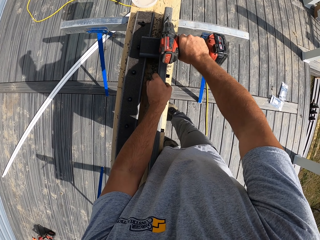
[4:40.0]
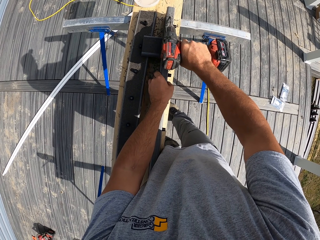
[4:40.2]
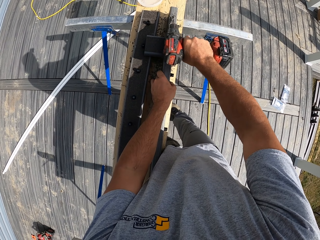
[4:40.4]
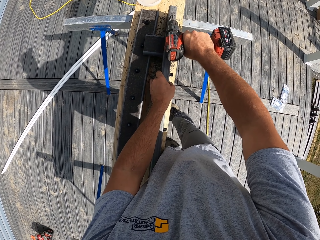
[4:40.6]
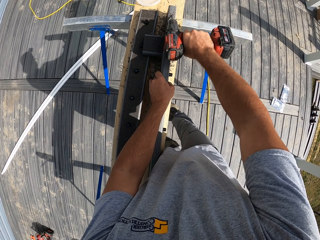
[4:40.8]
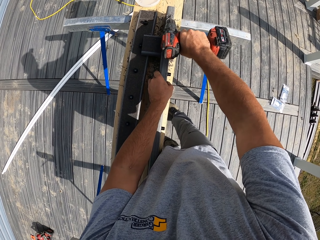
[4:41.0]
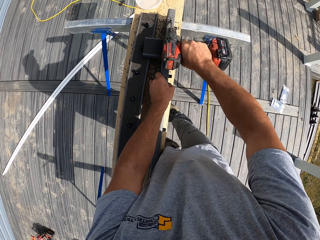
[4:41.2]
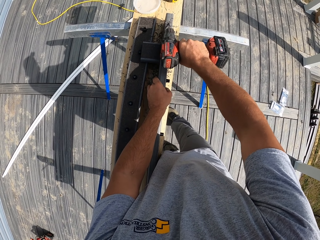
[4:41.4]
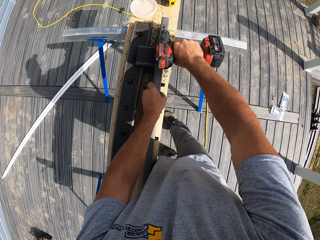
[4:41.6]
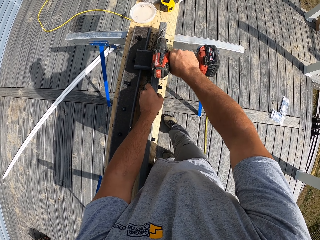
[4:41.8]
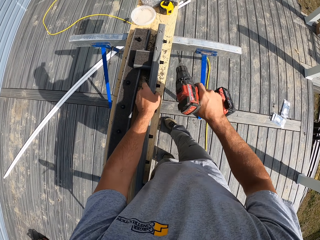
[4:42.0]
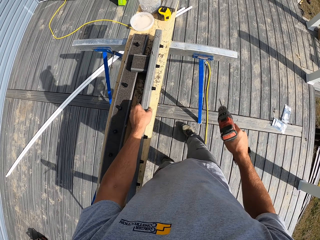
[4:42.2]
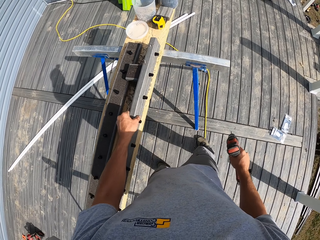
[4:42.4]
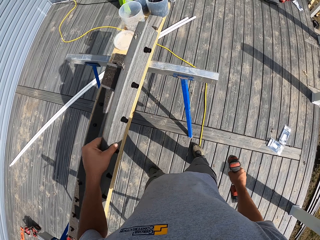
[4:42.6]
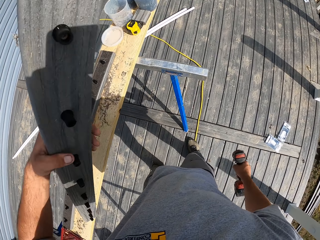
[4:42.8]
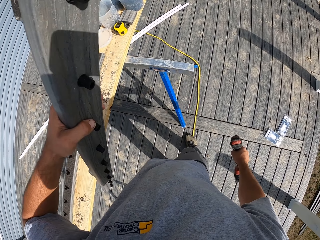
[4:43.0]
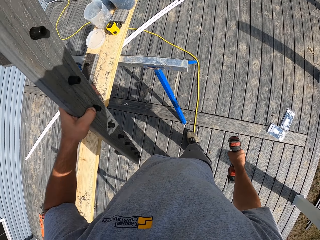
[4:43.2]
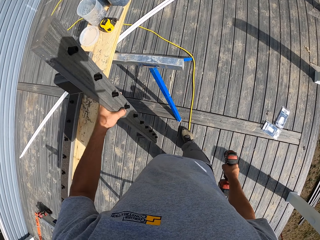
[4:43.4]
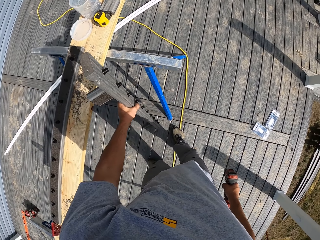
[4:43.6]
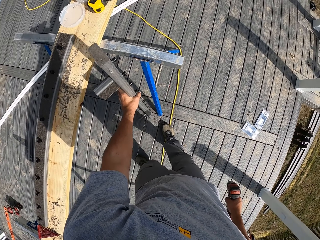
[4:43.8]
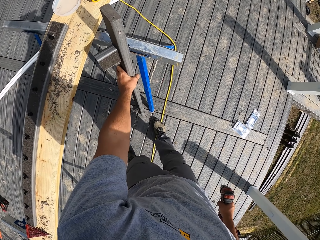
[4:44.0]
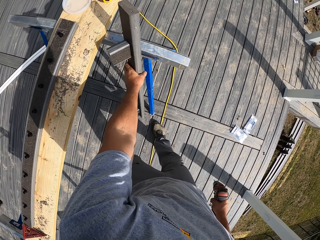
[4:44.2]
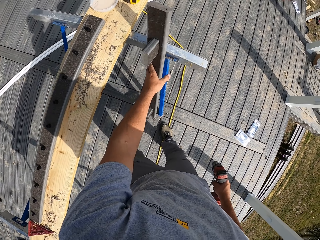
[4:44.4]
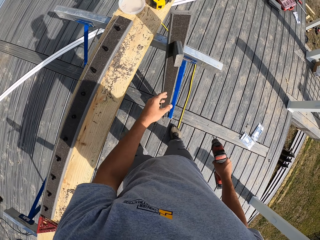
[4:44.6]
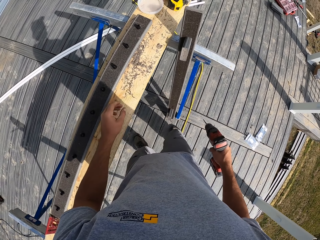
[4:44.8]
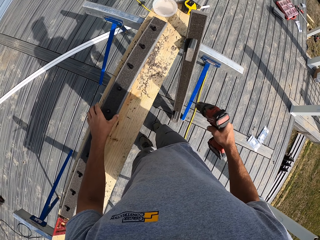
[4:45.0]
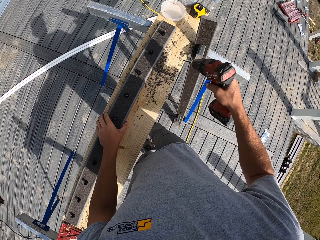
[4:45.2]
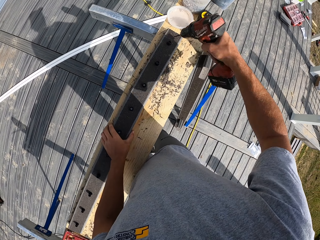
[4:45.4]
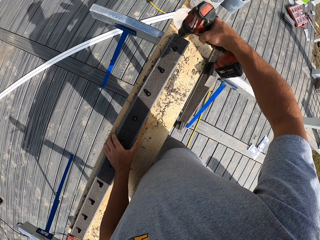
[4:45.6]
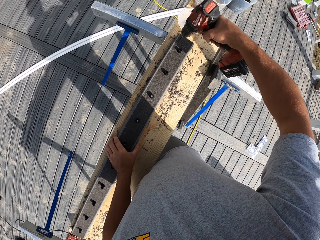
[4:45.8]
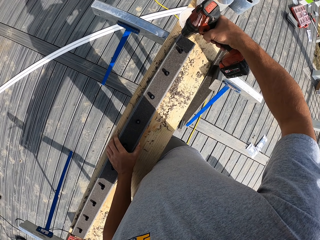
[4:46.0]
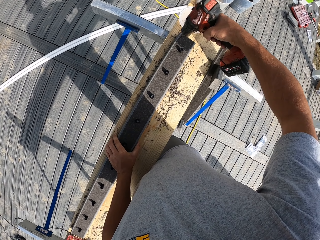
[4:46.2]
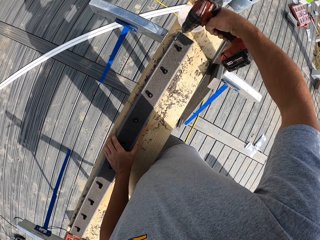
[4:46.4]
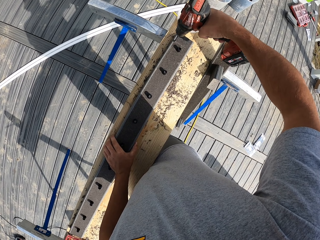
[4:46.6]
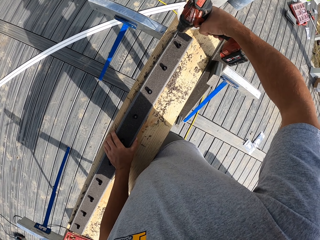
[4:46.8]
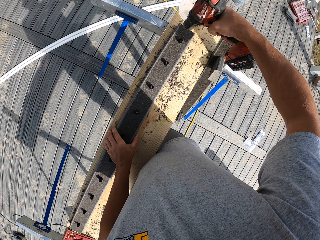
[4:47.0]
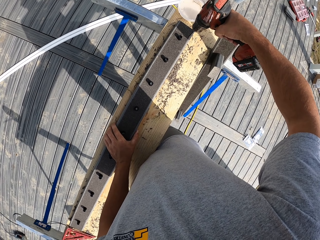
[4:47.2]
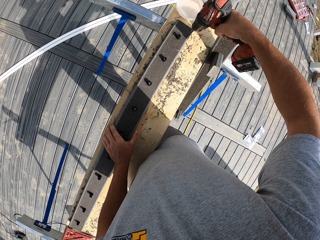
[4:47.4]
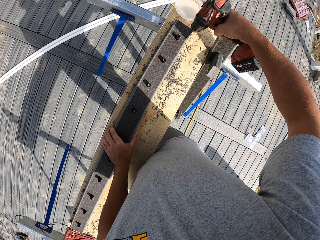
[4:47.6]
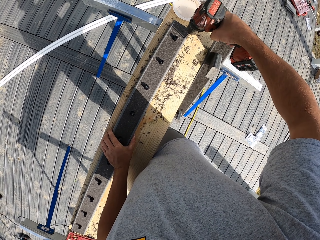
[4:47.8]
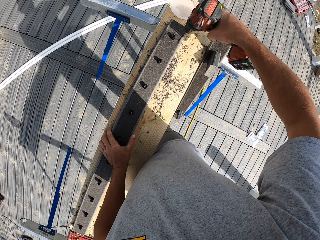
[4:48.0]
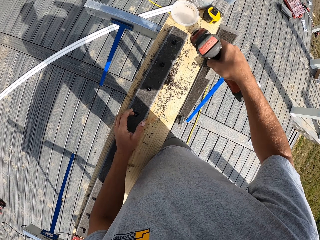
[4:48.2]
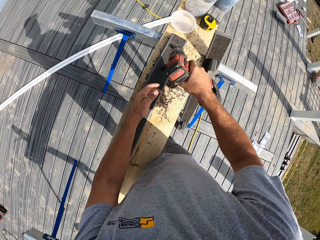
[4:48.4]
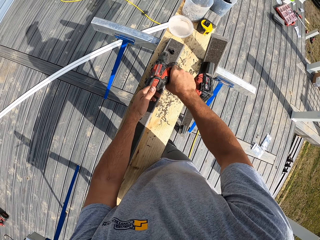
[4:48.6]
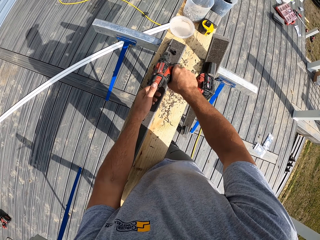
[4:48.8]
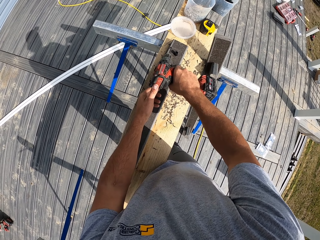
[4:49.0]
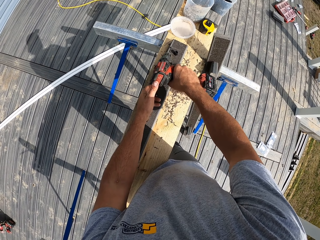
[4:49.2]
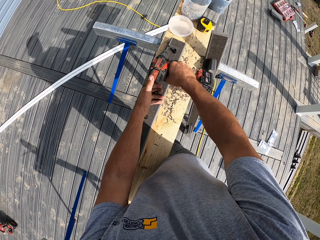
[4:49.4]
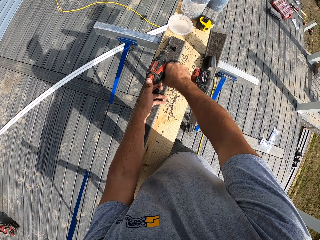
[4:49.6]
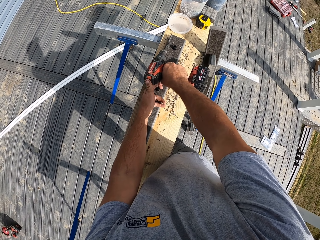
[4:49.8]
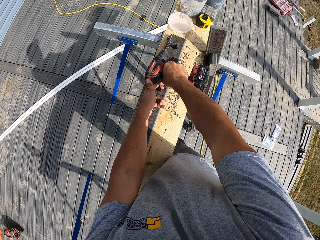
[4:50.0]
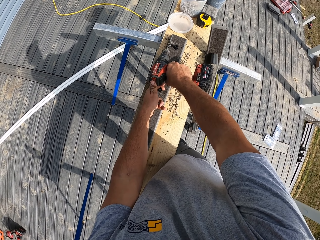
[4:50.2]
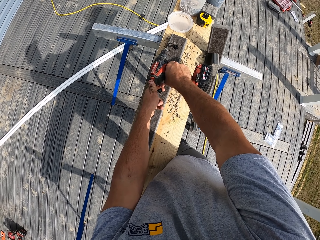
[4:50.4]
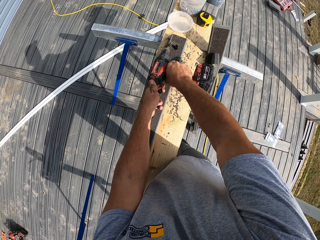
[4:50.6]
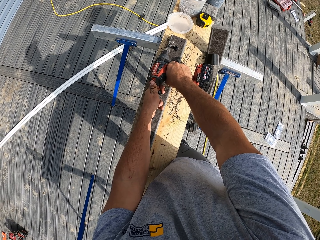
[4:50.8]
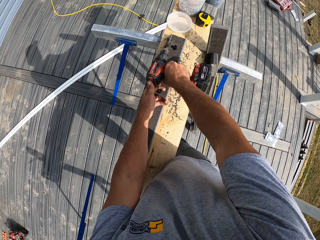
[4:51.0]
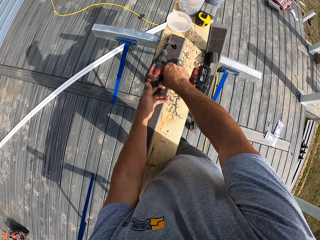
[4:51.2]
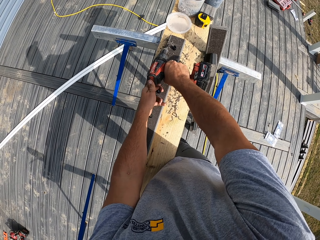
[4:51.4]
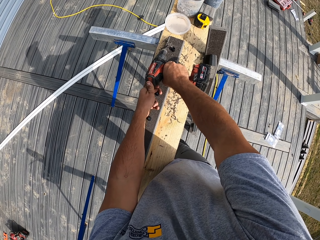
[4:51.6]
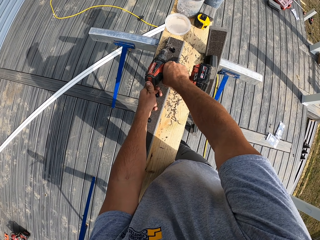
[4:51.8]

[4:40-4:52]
The camera wearer lifts the wood. They hold a piece of wood. They put the wood down. They hold the wood. They drill a hole to the piece of wood with a cordless drill with the right hand.

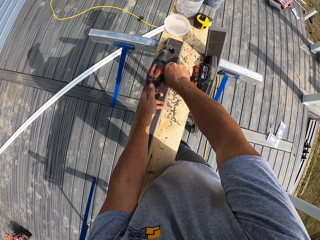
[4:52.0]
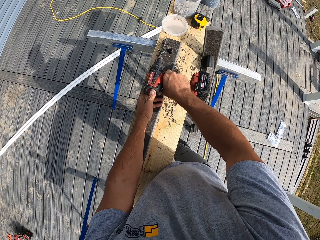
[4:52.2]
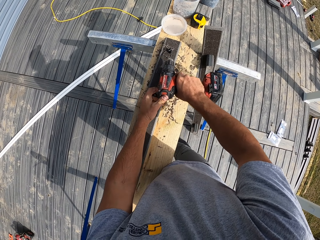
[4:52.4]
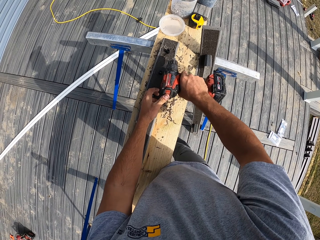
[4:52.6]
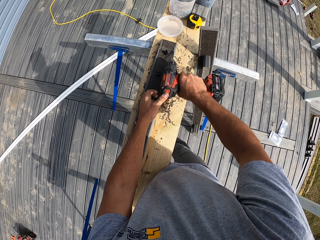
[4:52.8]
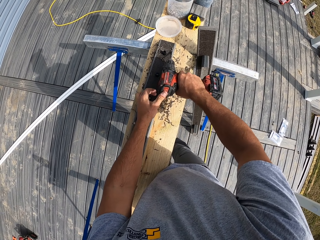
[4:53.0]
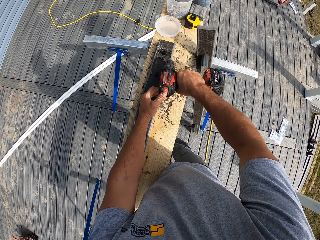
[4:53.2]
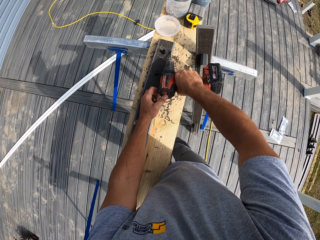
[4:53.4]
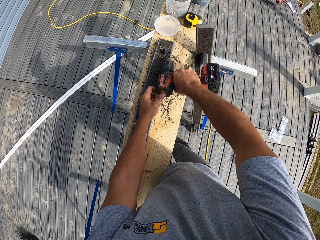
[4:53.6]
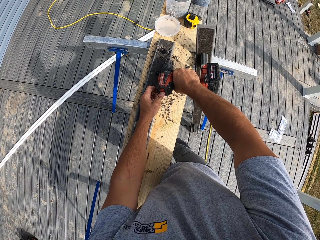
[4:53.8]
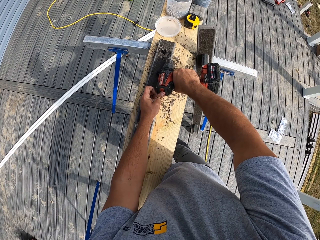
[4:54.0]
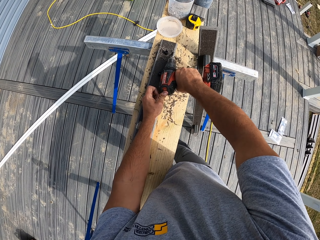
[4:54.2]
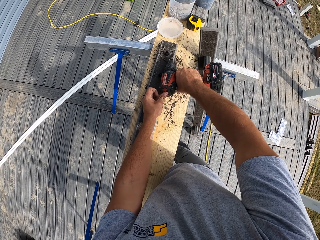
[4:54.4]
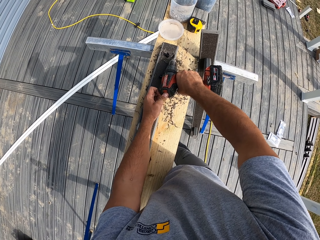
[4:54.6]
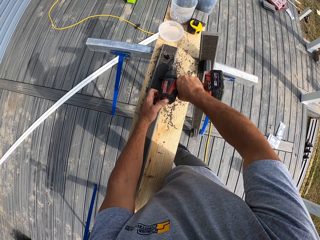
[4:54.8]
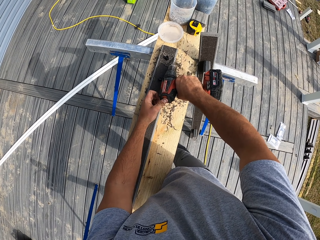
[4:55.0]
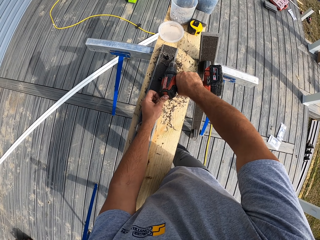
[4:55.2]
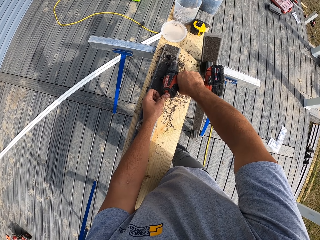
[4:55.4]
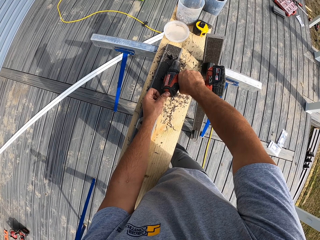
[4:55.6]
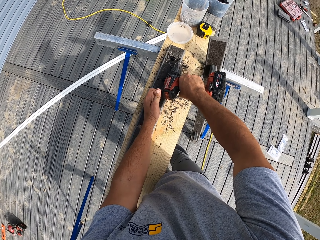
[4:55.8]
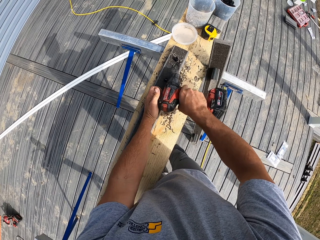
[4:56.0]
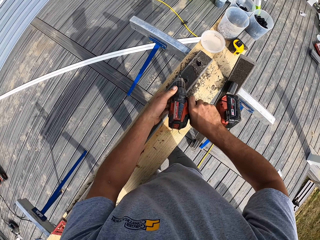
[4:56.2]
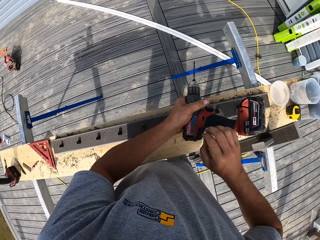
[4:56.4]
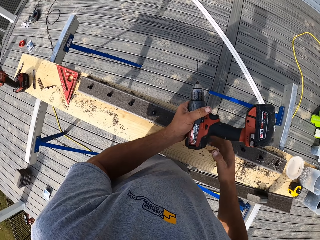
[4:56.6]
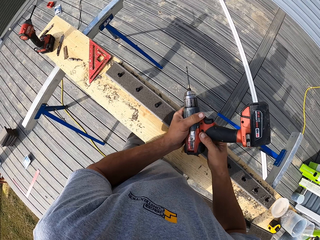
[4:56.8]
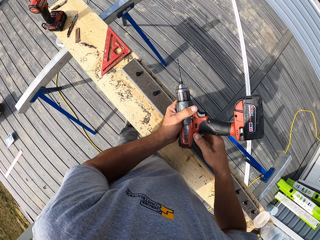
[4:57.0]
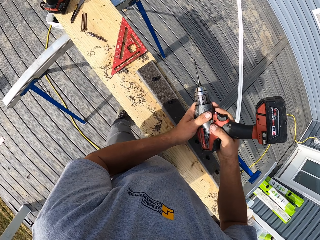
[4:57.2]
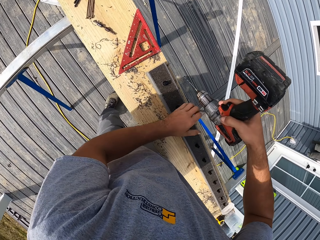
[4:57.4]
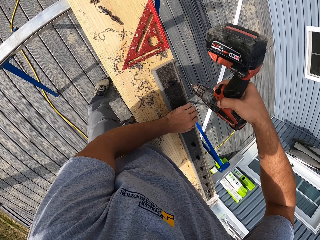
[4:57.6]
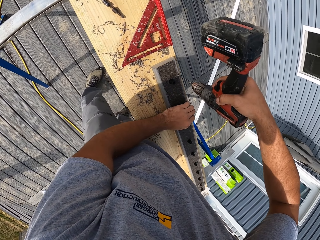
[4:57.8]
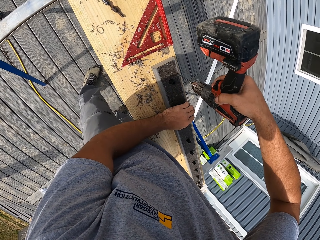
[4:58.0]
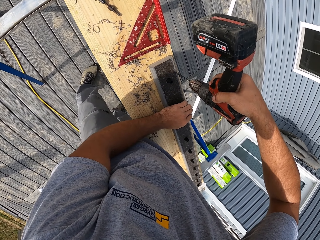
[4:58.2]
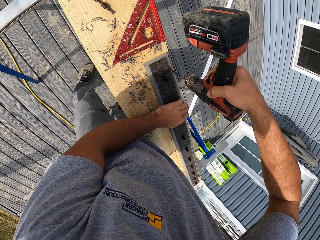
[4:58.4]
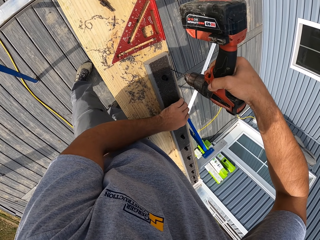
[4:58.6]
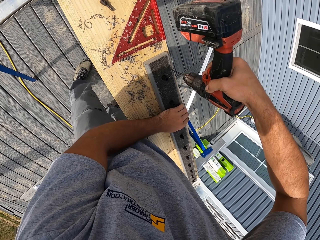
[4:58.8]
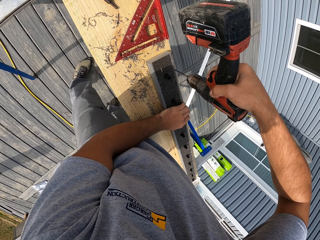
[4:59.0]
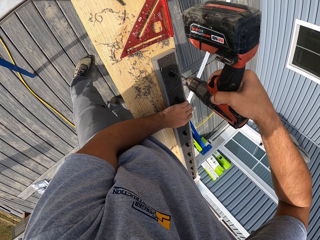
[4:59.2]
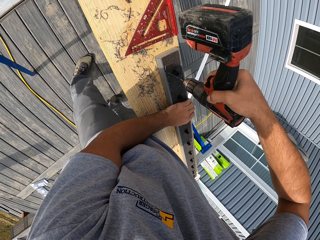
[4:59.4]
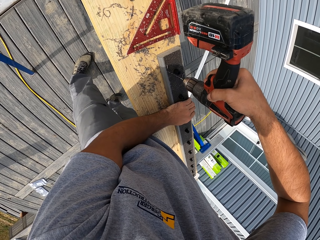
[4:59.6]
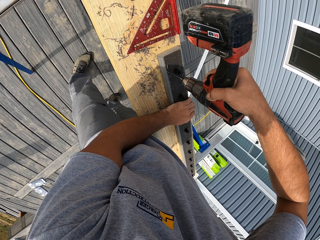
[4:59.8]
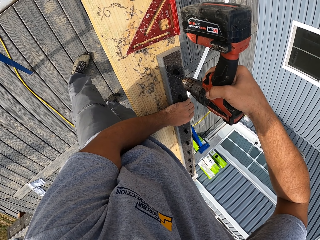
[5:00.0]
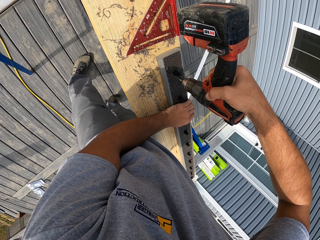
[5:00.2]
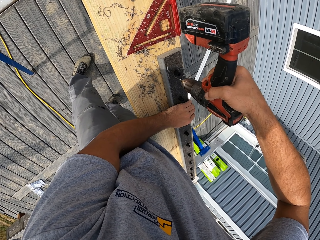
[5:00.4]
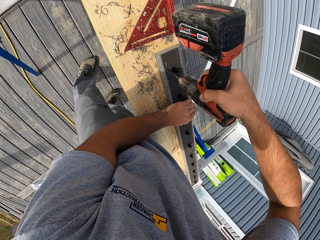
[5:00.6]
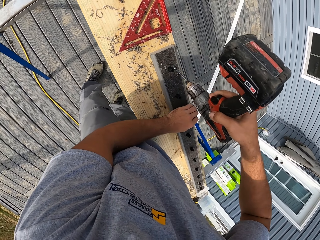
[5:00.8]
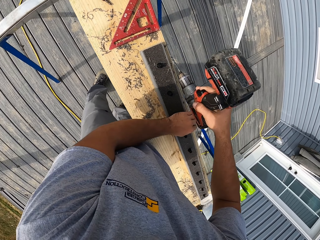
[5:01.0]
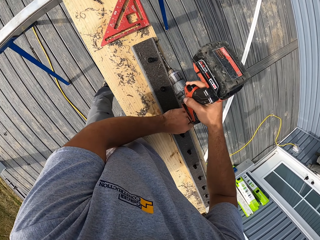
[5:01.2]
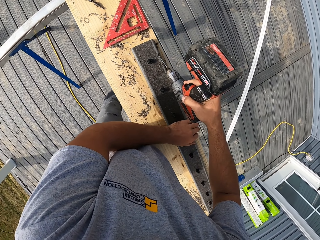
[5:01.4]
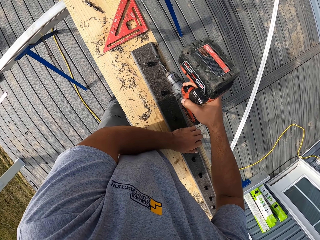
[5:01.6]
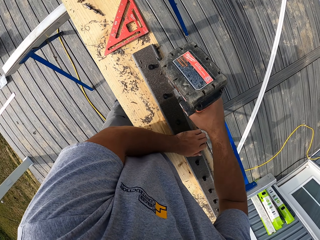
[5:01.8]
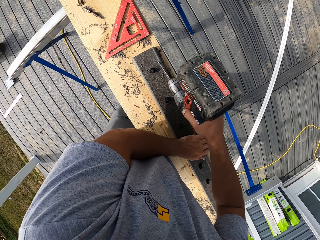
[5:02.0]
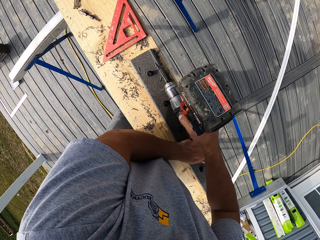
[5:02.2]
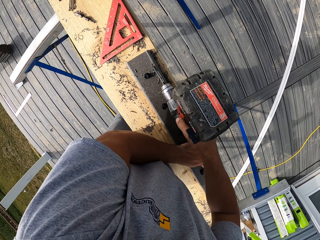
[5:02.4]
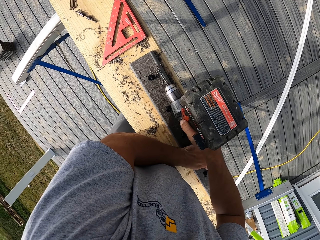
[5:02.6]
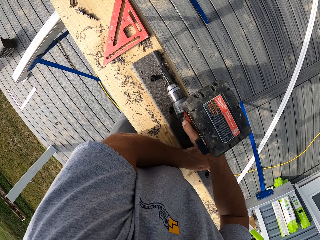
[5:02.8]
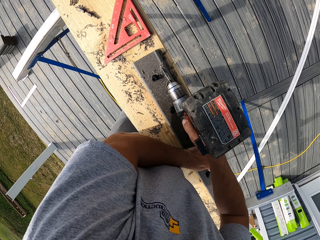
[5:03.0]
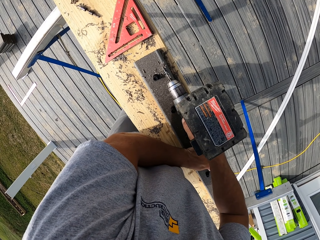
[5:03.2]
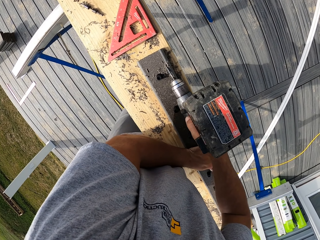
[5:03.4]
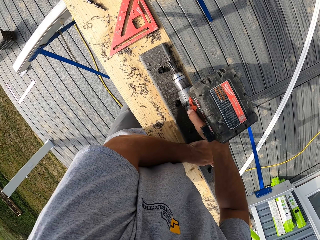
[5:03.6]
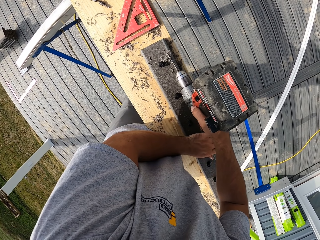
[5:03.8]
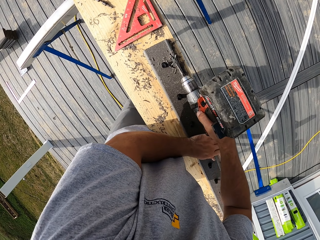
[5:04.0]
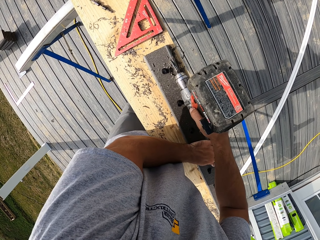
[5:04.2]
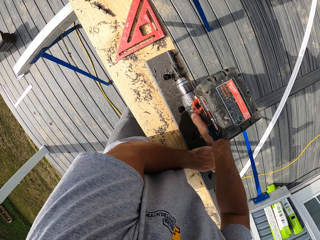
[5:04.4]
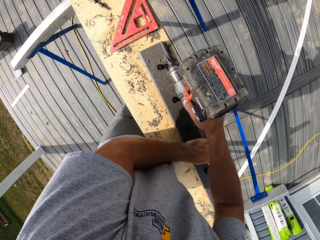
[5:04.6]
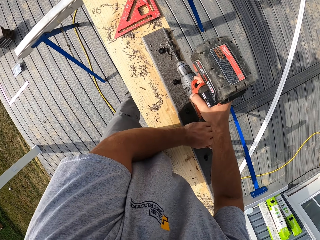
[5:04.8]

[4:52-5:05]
The camera wearer moves the drill. They drill the piece of wood.
